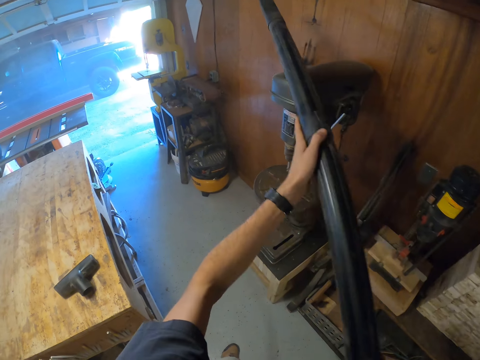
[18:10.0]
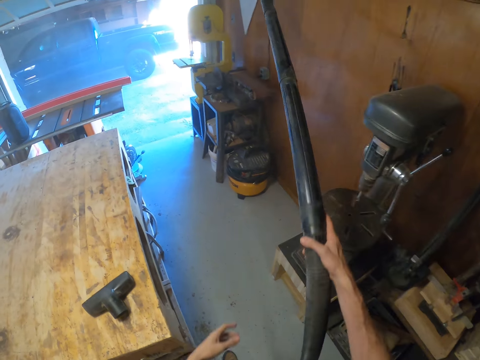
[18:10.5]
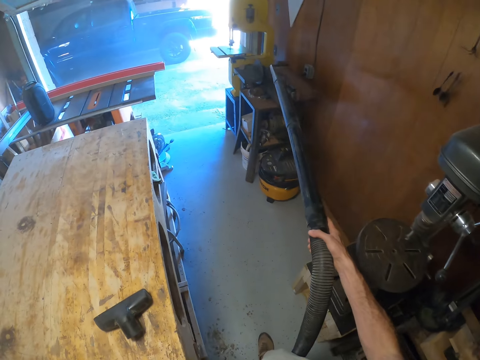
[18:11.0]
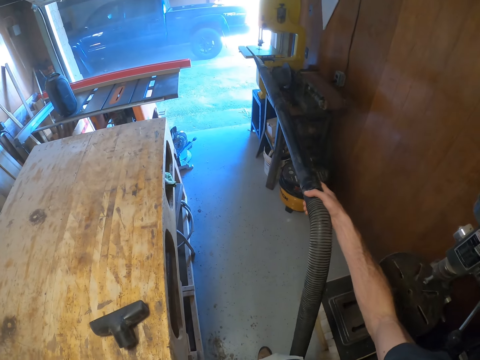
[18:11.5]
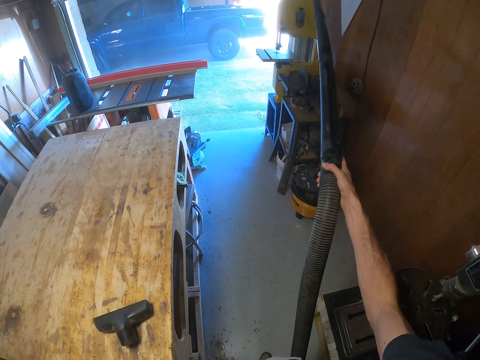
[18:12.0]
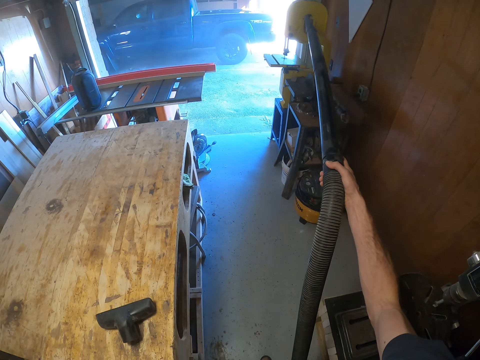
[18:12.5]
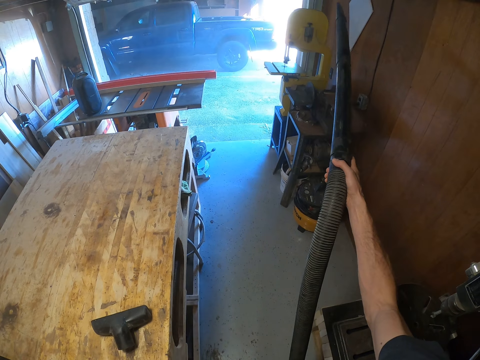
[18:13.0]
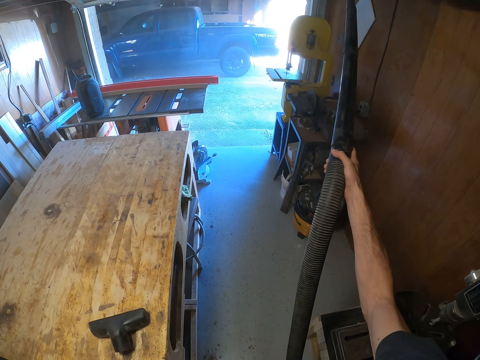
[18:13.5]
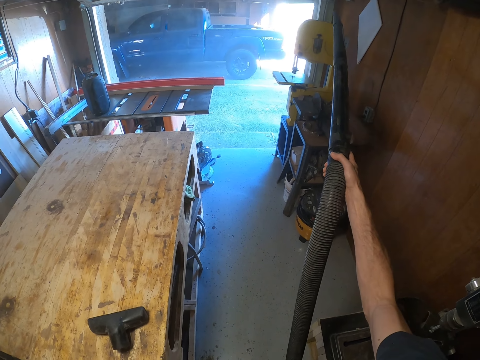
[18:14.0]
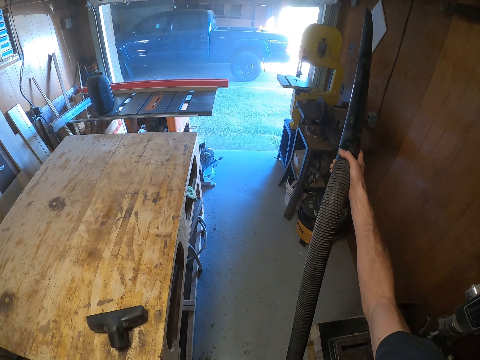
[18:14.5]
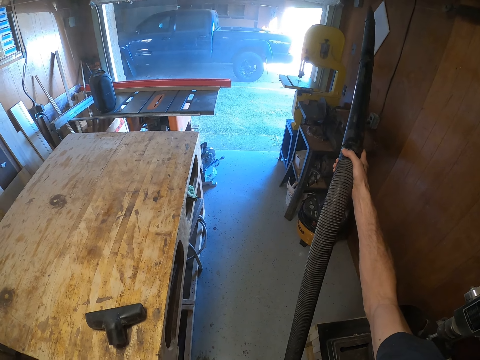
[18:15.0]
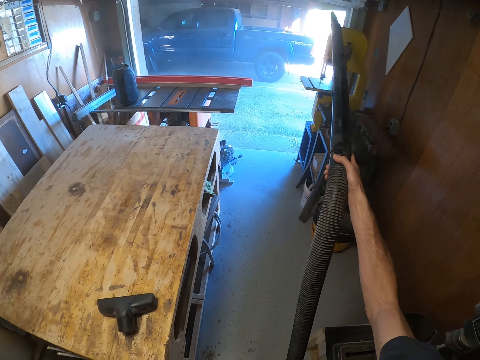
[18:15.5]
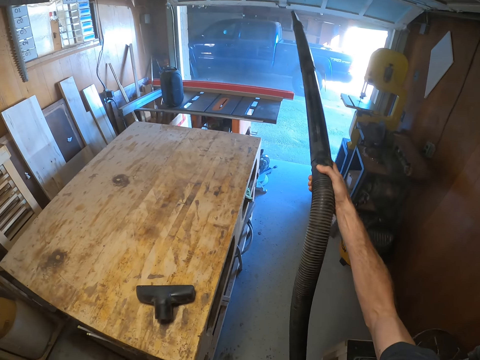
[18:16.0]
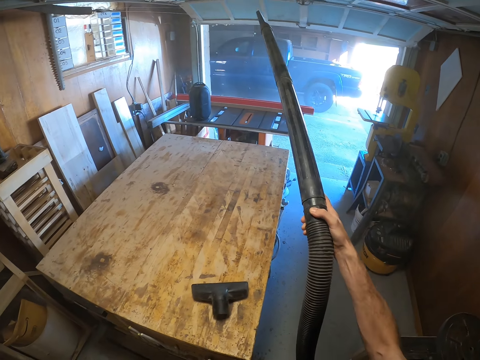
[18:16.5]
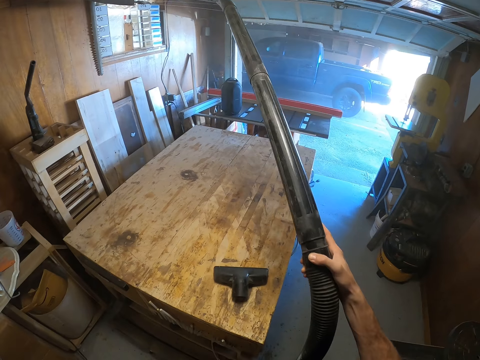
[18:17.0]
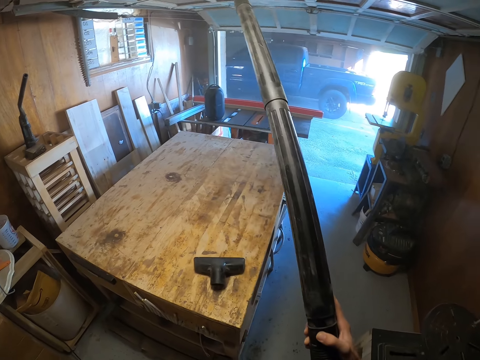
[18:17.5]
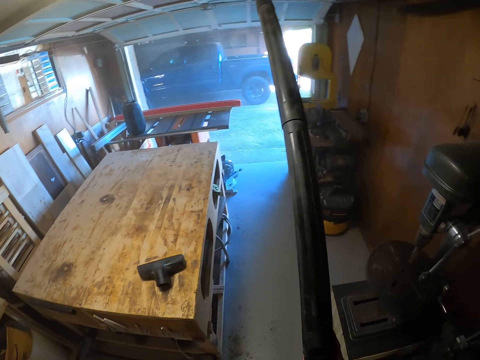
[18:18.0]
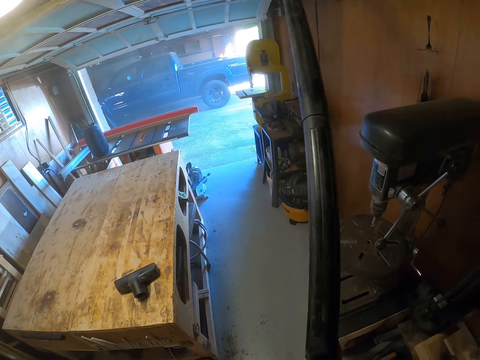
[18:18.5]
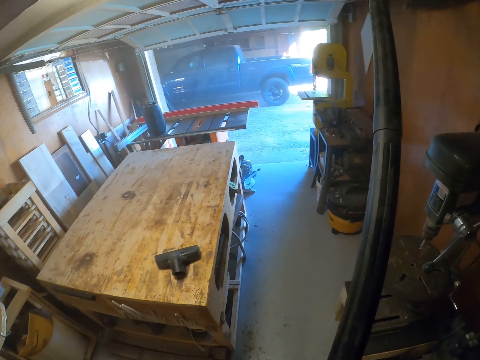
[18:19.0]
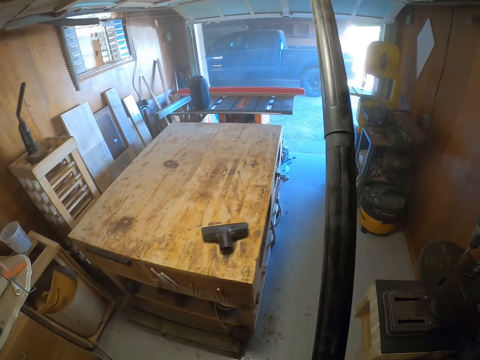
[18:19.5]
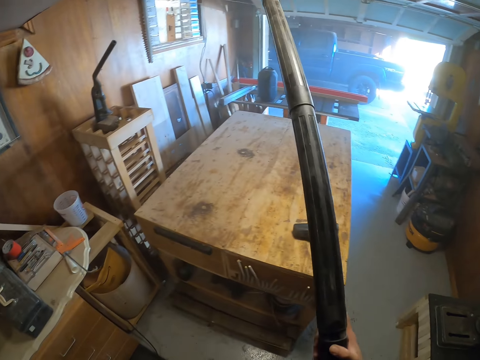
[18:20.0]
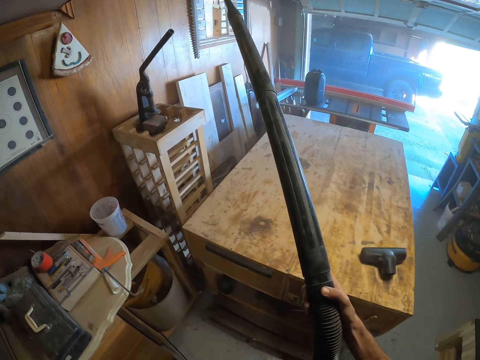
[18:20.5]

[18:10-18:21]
The camera wearer drops his left hand from the cleaner. He blows the workshop with the vacuum cleaner pipe in his right hand. He cleans the workshop round with the cleaner. He cleans in the ceiling using the vacuum cleaner.

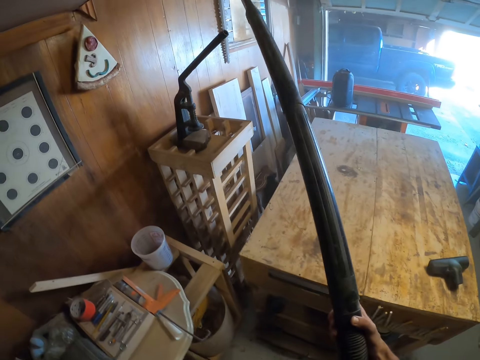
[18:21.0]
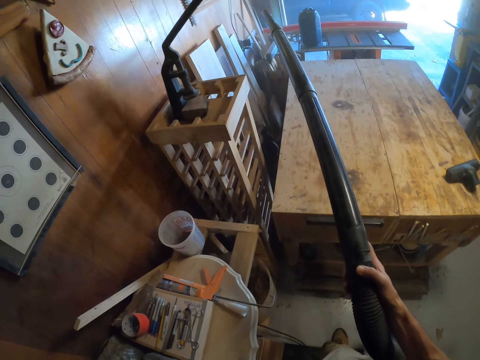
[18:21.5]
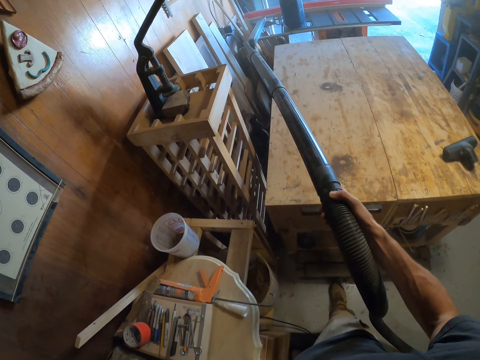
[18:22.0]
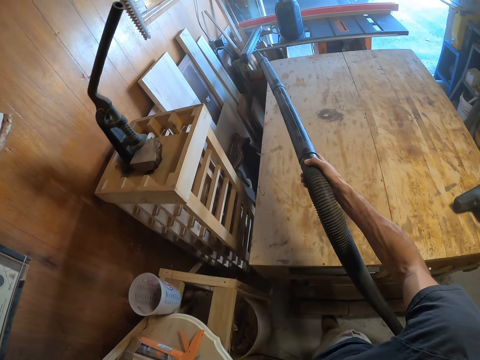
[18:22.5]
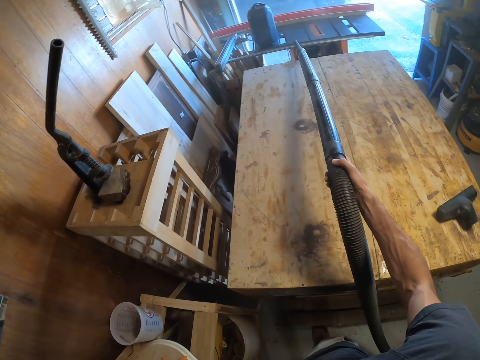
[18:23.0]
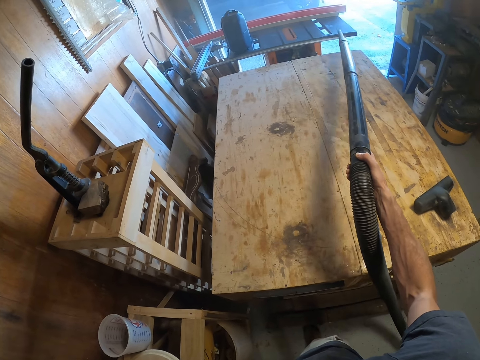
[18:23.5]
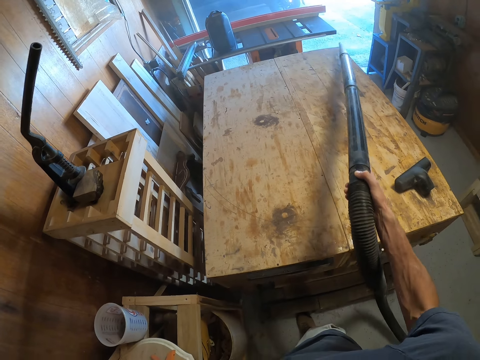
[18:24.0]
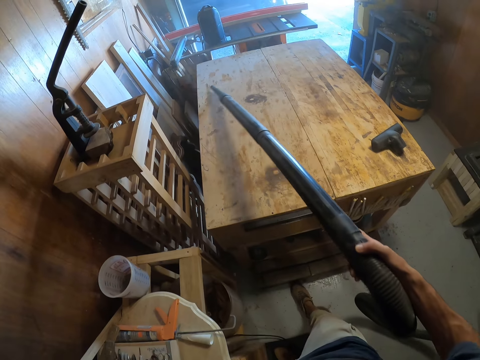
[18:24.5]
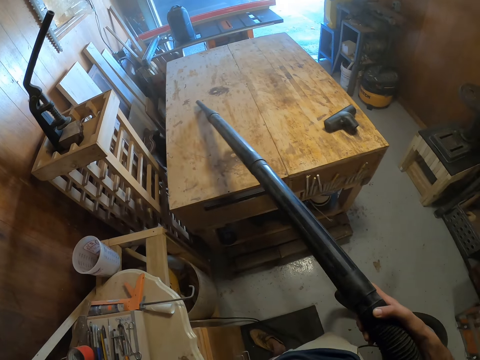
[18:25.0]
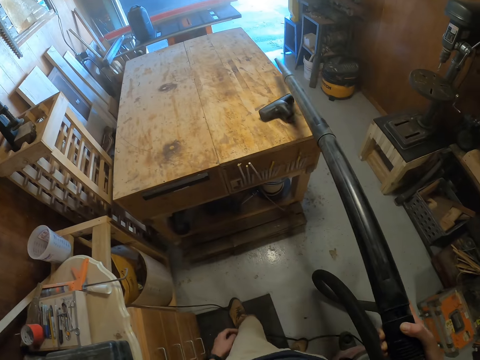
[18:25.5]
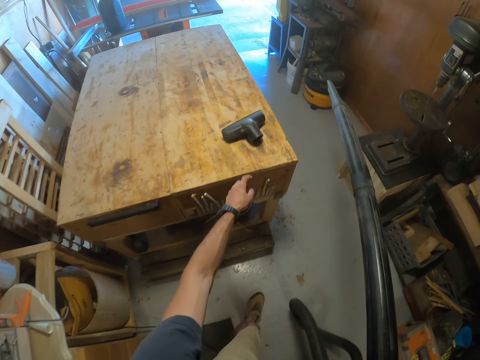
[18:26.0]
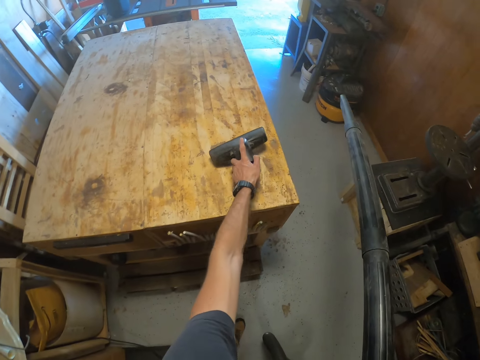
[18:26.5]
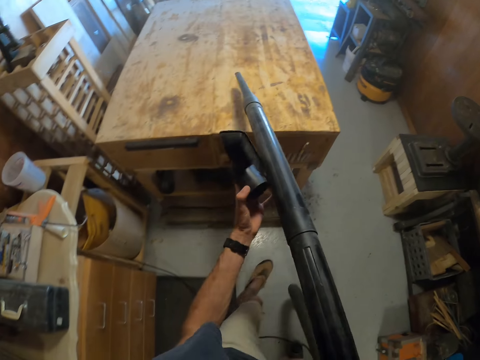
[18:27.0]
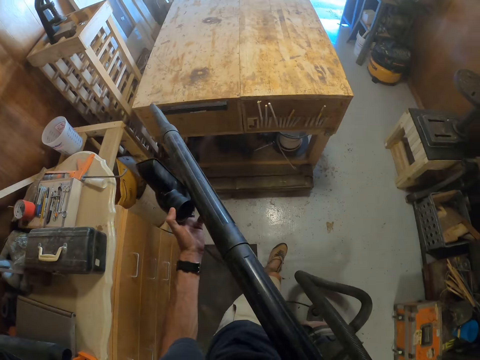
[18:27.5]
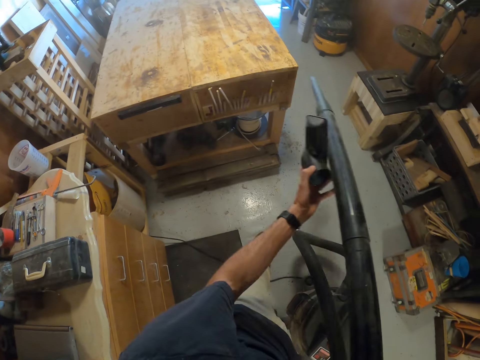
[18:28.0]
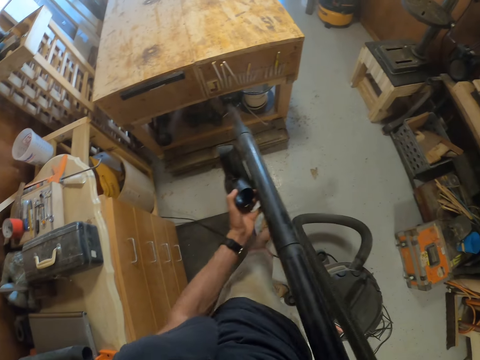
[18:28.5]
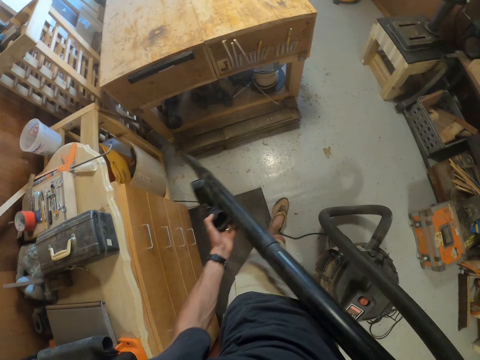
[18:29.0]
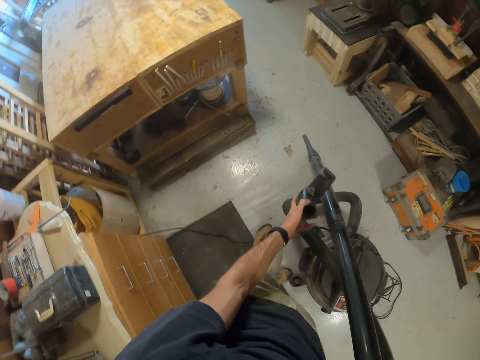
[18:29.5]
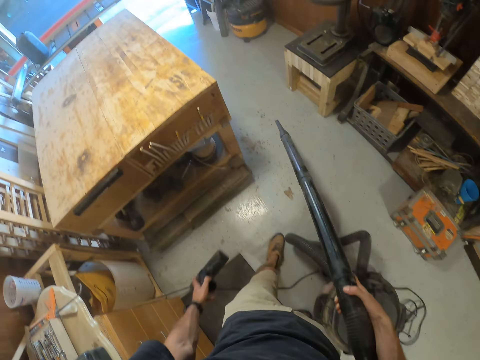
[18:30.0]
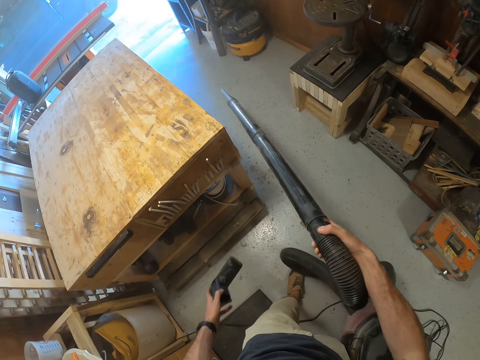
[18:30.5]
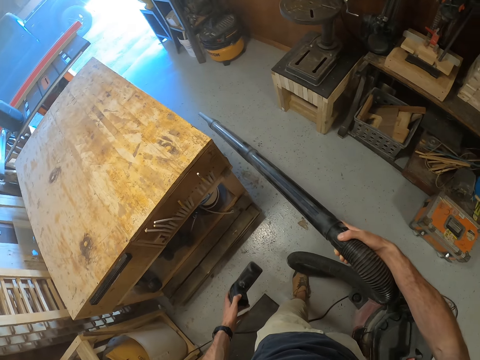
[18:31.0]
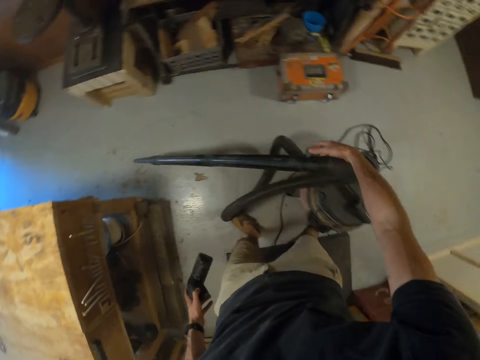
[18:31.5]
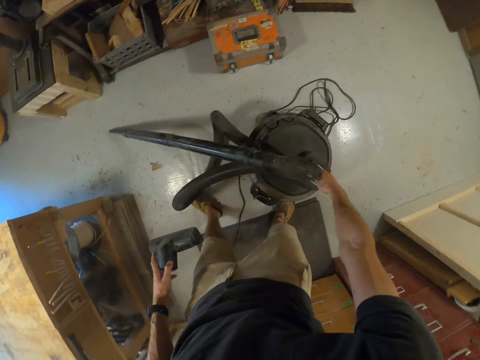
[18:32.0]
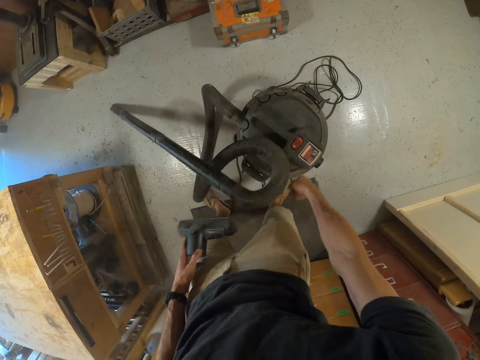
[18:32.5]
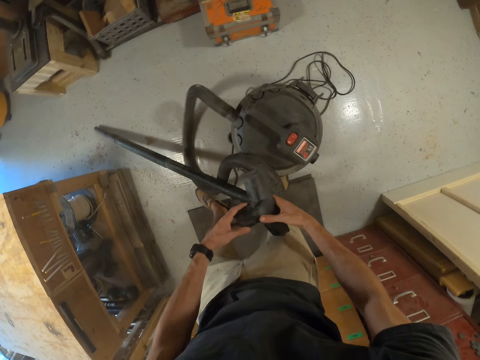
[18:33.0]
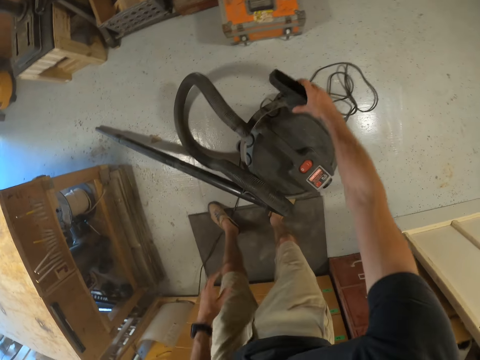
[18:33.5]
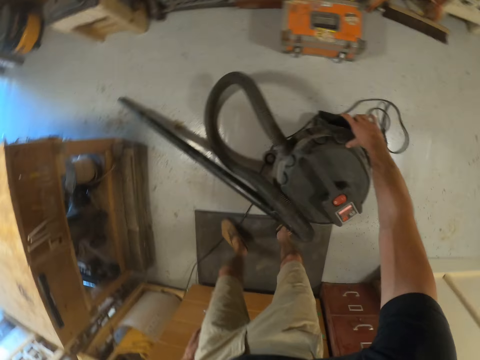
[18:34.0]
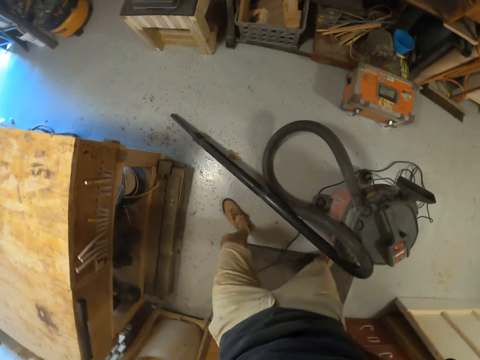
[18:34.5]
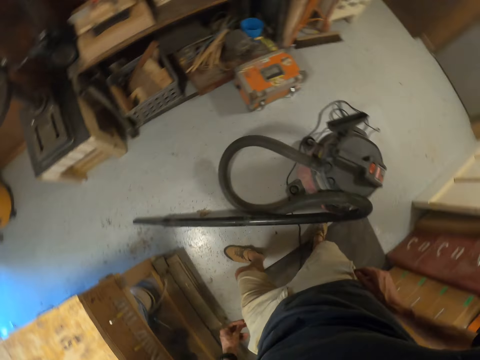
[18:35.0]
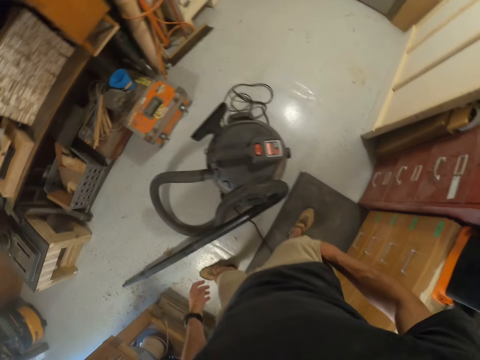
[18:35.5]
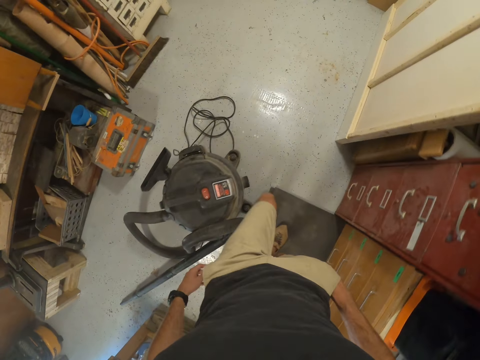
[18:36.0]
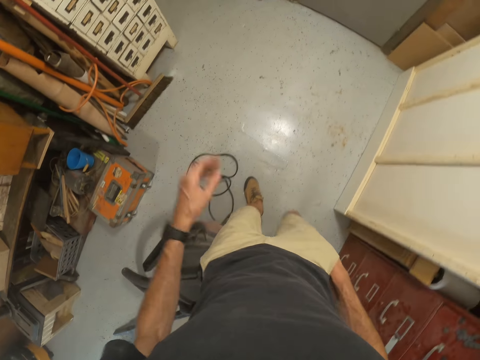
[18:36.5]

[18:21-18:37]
The camera wearer cleans woods using the vacuum cleaner. They pick up a plastic from the table. They spray air into the workshop with the hose. They clean the floor using the vacuum cleaner. They drop the hose on the floor. They put upholstery on the vacuum cleaner machine. They drop the plastic on the pump. They walk in the workshop.
